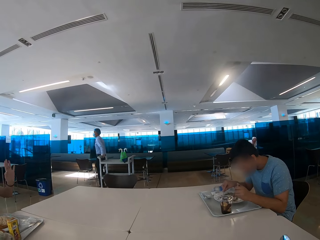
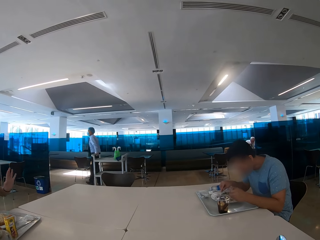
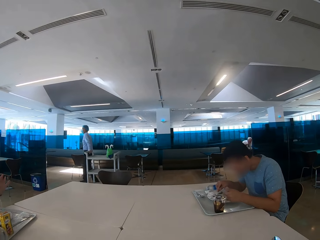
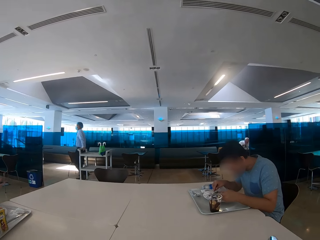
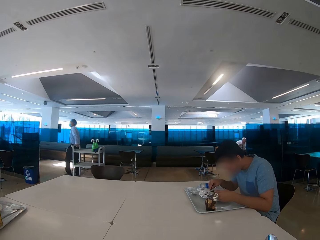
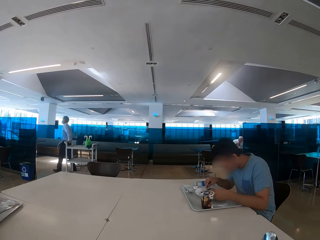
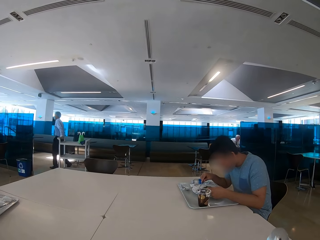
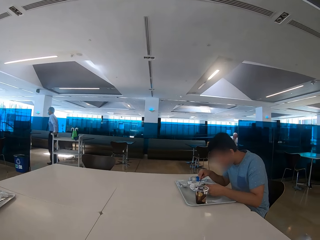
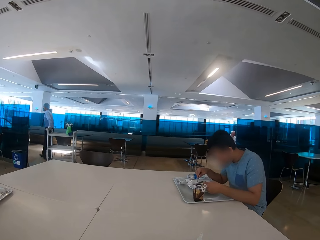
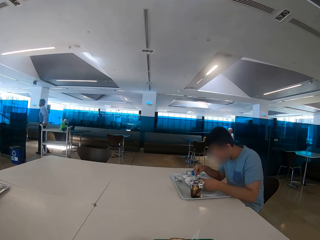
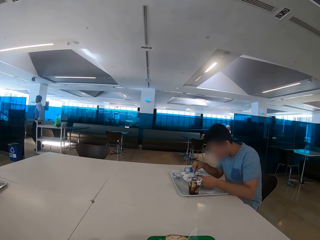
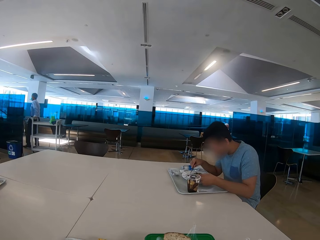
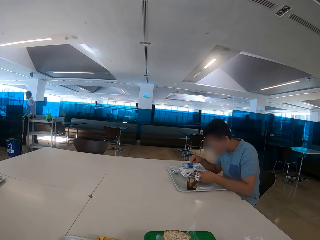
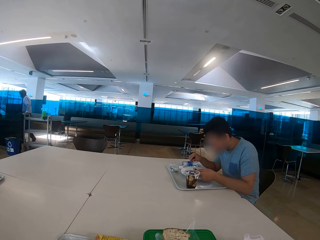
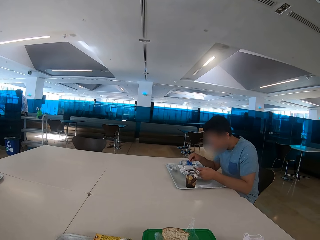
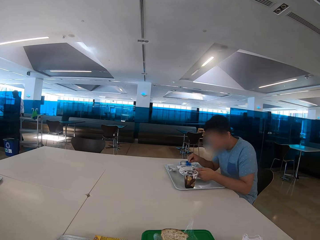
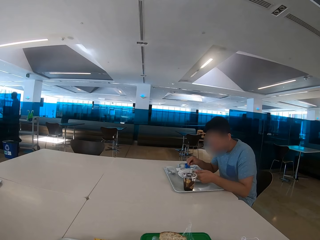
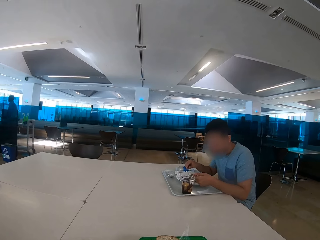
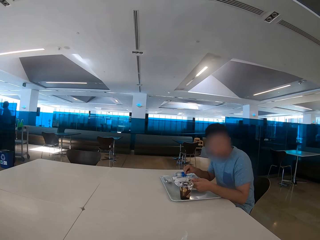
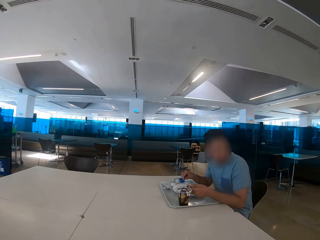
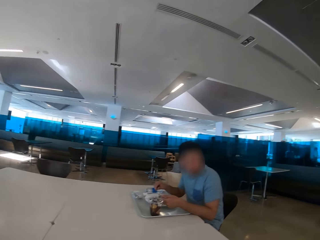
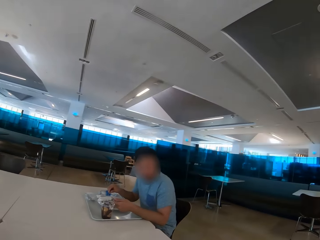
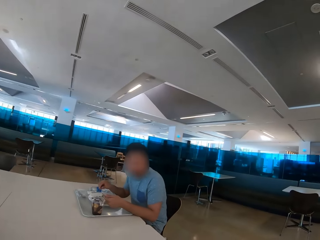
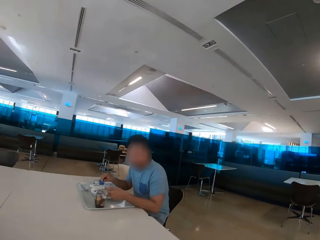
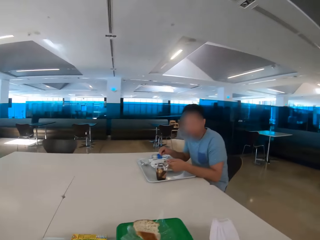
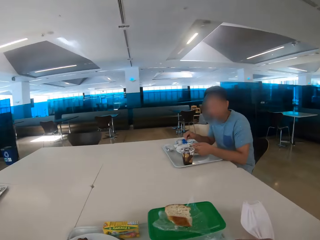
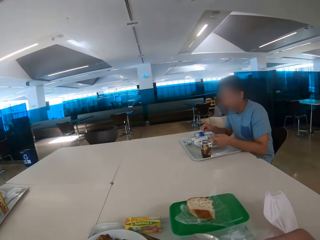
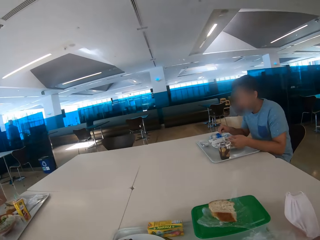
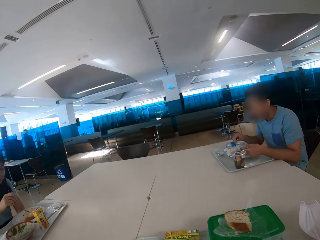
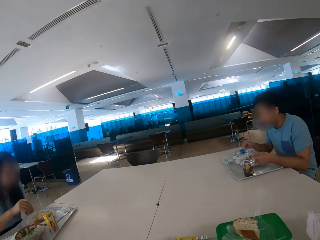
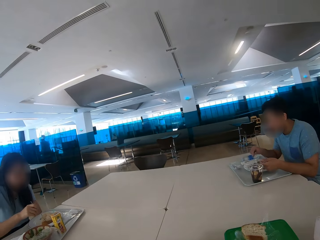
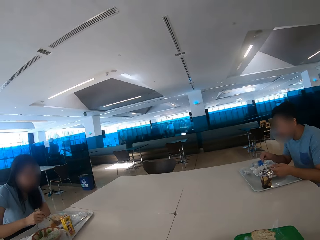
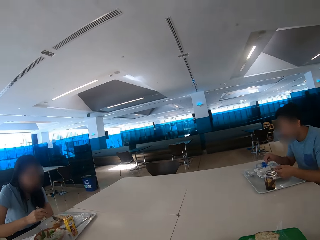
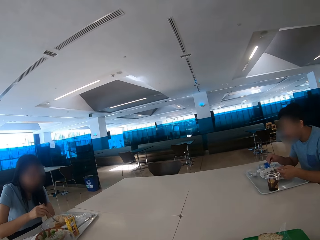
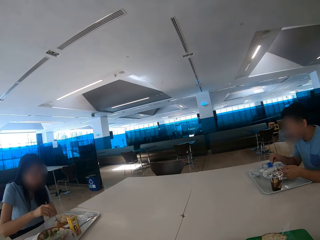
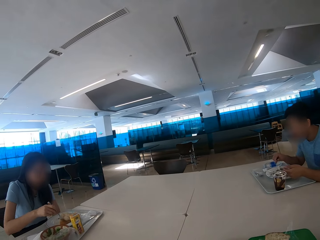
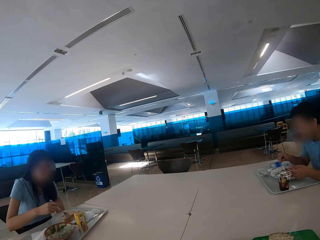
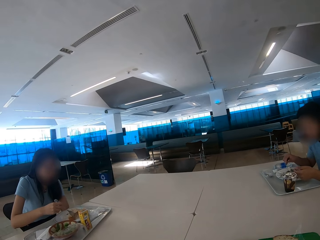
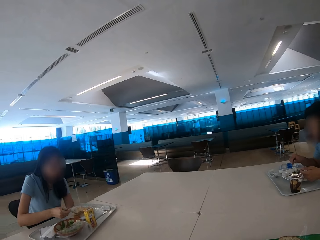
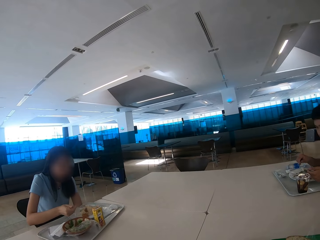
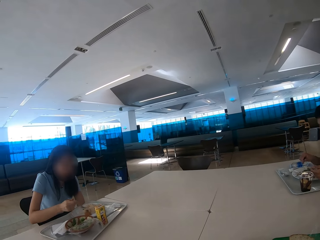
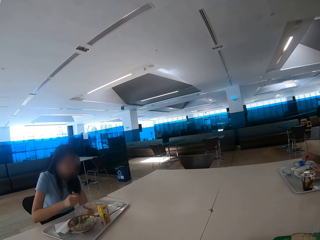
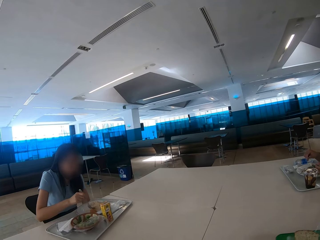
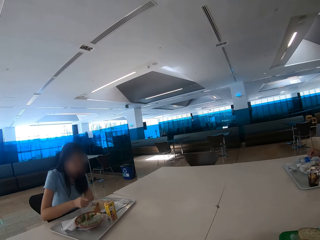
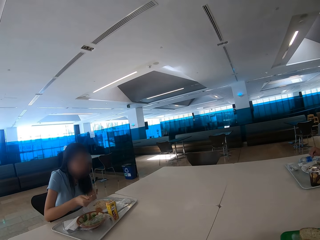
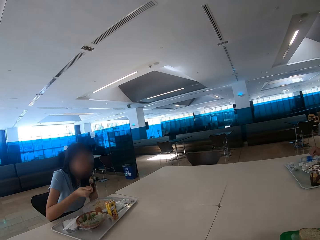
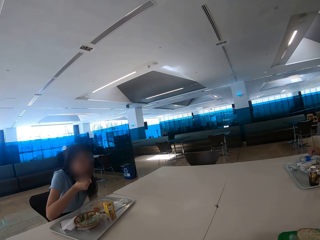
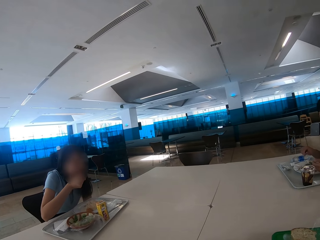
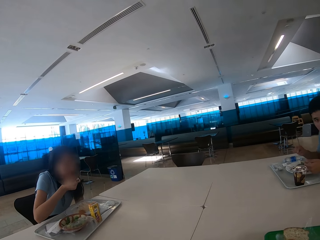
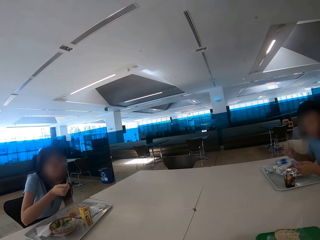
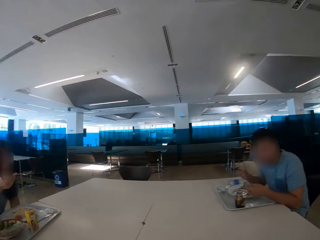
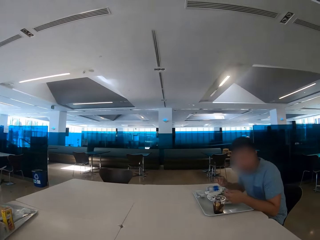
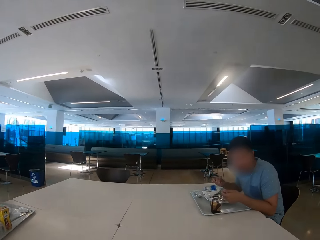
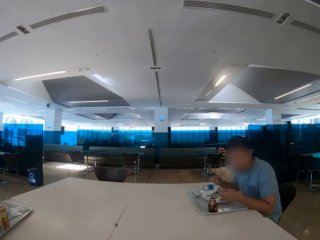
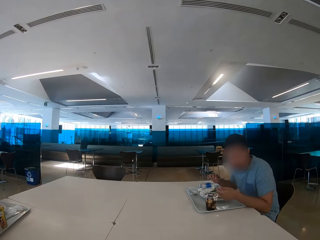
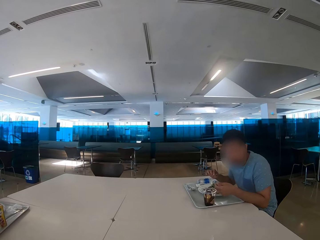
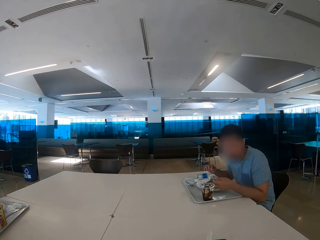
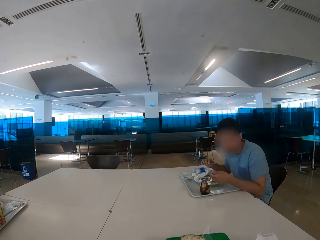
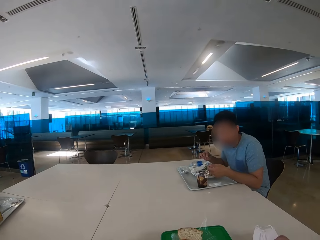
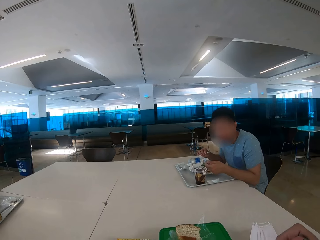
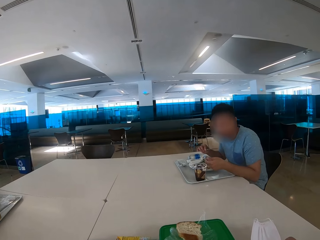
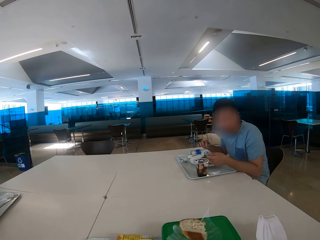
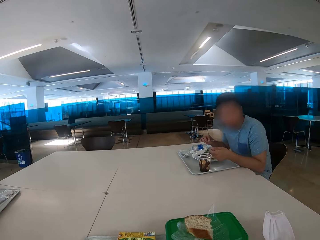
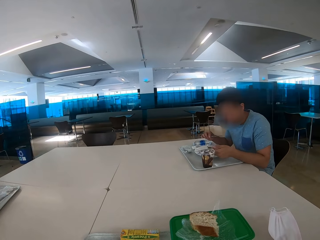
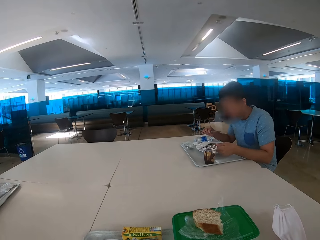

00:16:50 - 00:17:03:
The camera wearer looks around. A man eats some food. The camera wearer looks around the restaurant. The man eats some food. He eats with a spoon. The camera wearer looks at another man.

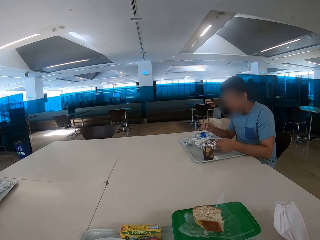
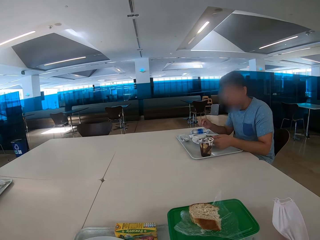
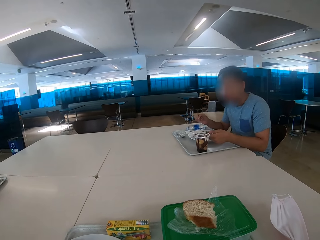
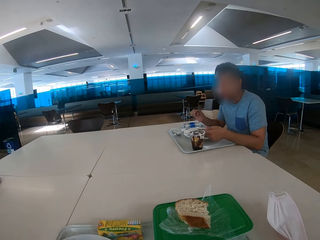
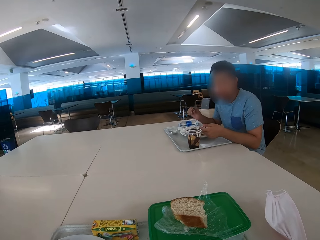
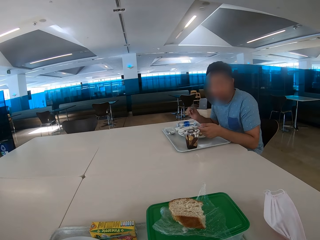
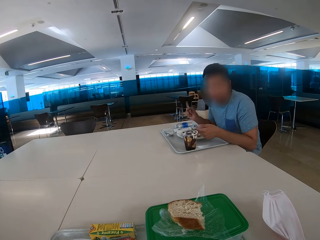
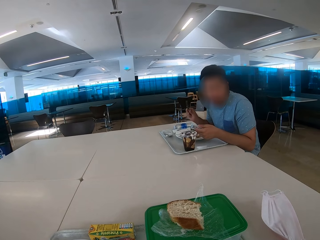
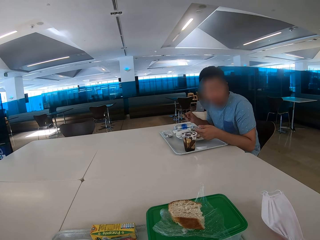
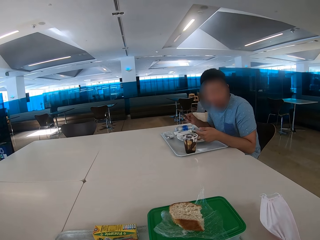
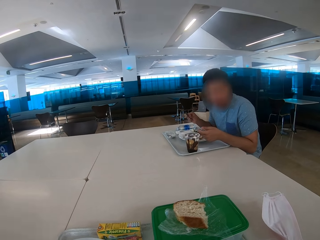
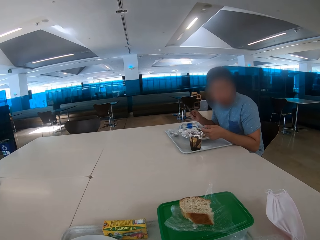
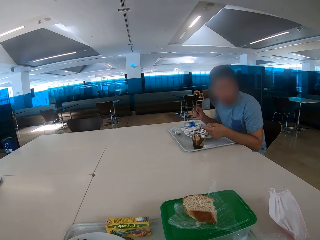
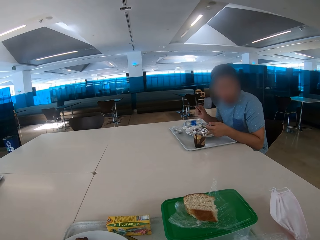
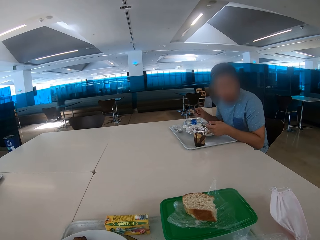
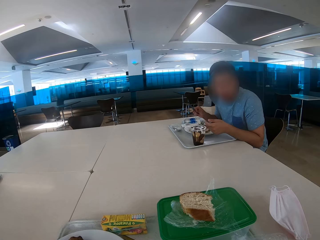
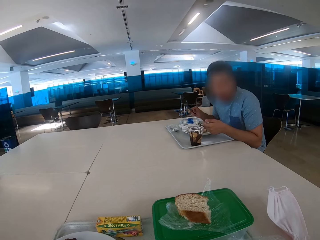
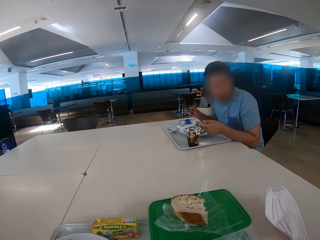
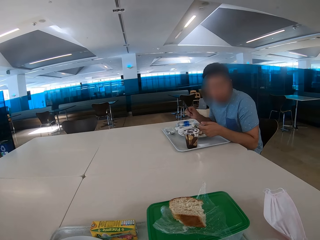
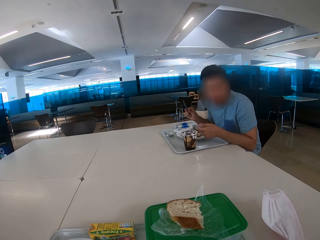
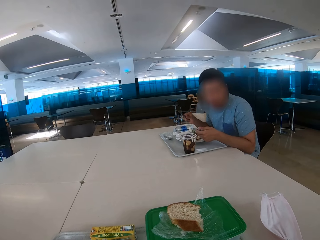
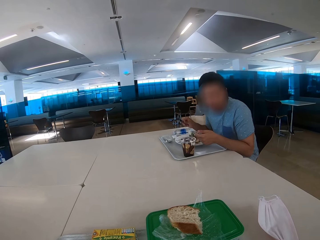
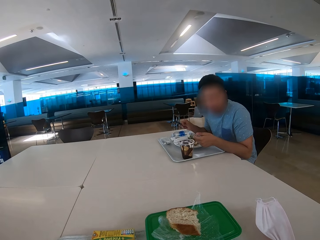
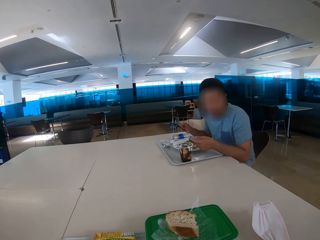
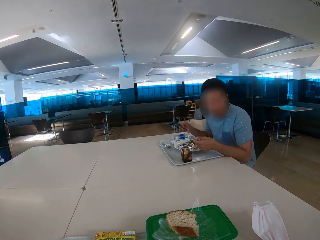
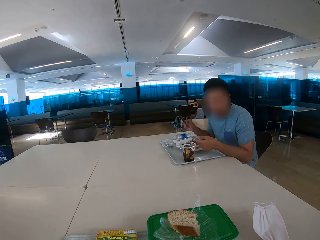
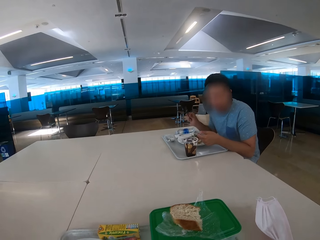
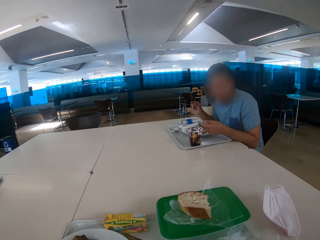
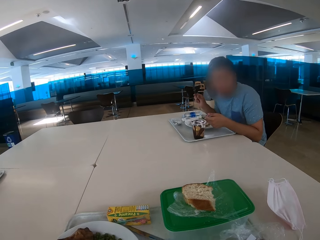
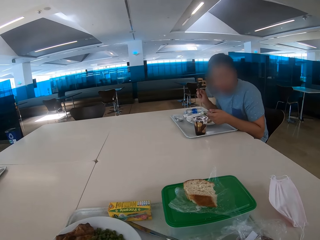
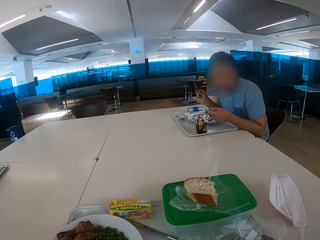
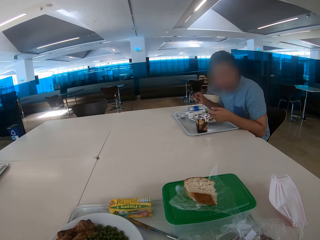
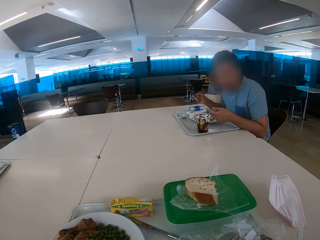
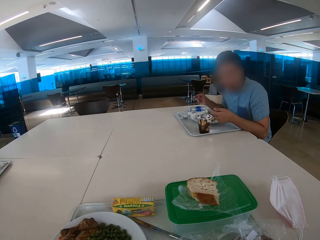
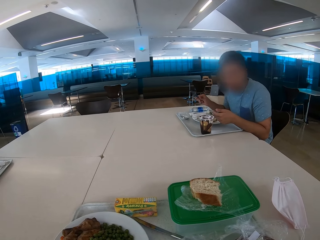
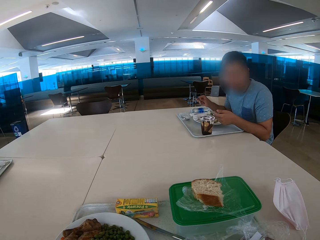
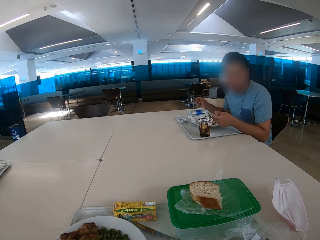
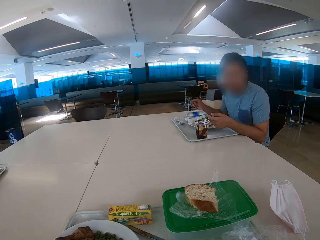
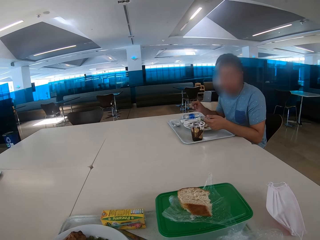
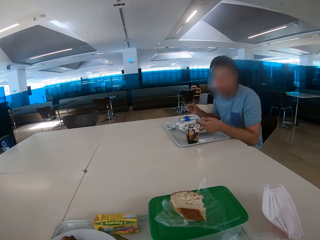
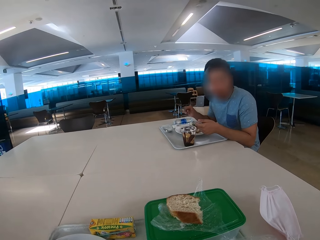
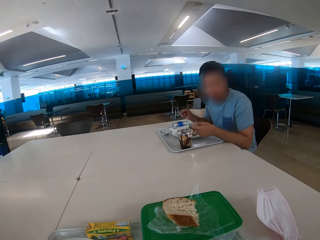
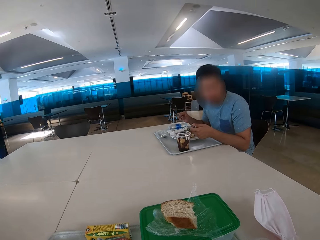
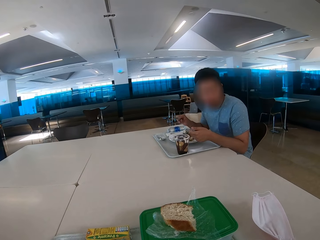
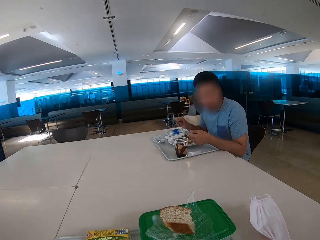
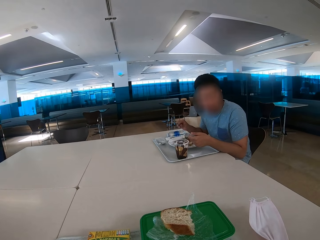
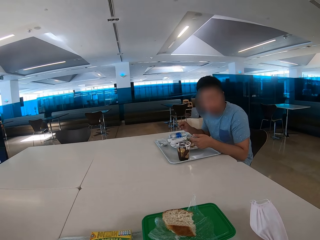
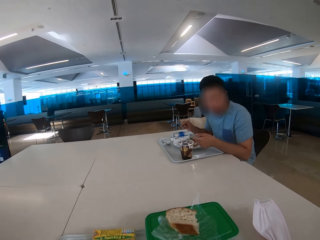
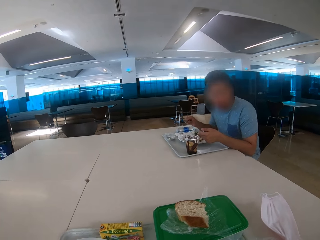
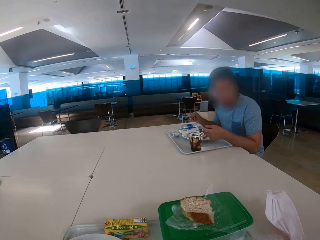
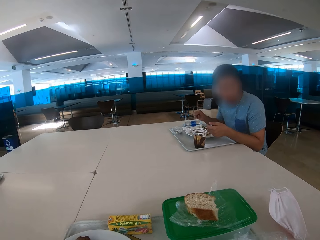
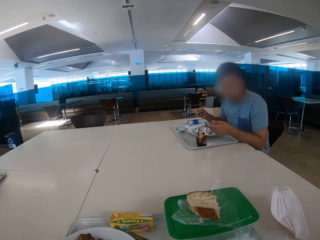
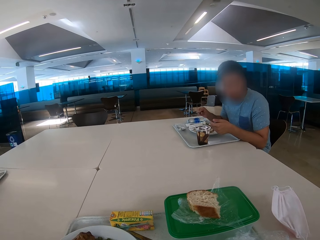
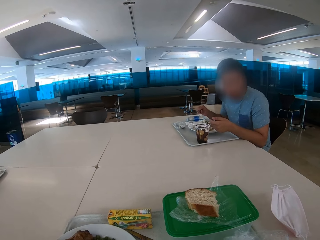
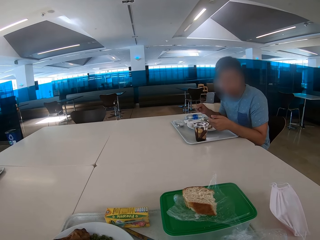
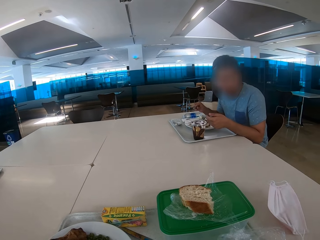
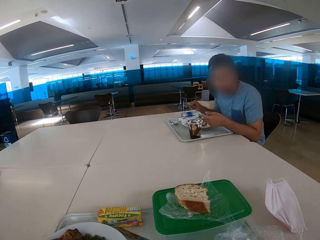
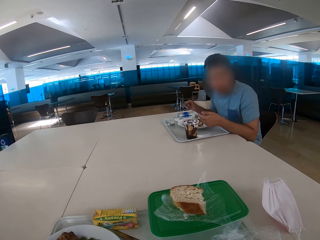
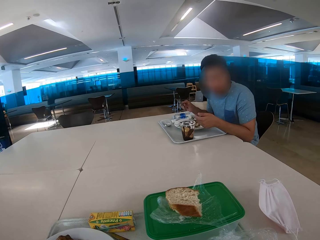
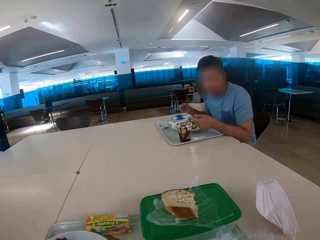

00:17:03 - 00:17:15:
The camera wearer eats some food. A man looks at the camera wearer. The camera wearer looks at the man.
